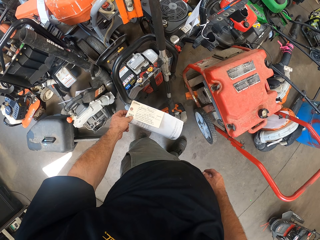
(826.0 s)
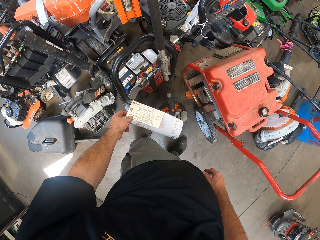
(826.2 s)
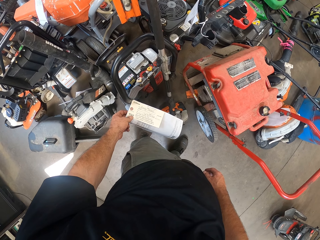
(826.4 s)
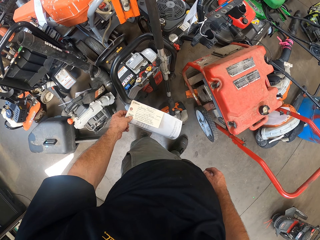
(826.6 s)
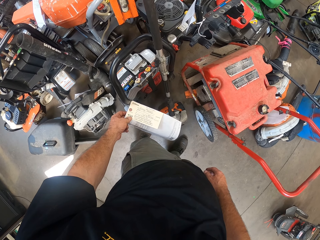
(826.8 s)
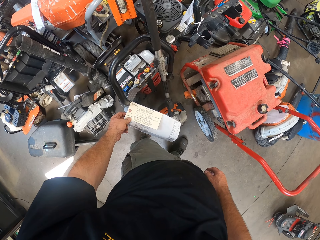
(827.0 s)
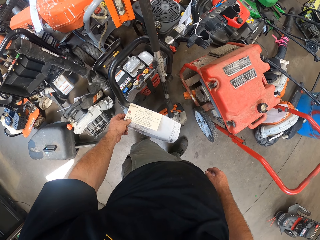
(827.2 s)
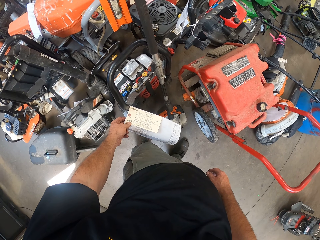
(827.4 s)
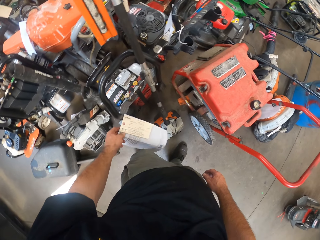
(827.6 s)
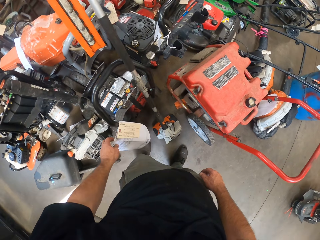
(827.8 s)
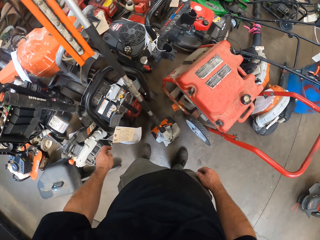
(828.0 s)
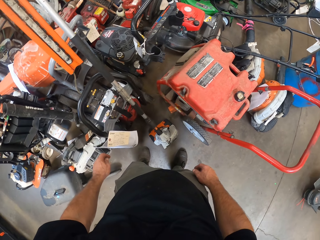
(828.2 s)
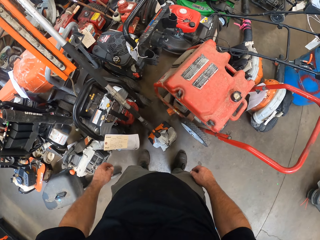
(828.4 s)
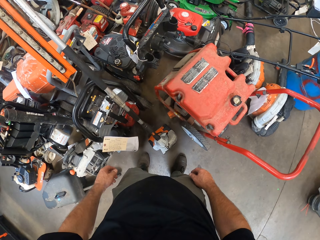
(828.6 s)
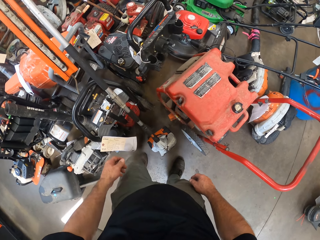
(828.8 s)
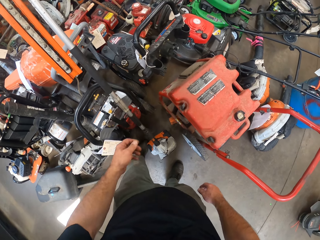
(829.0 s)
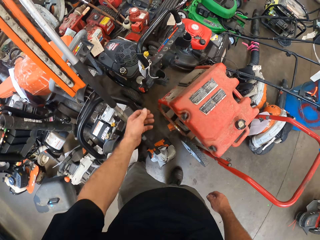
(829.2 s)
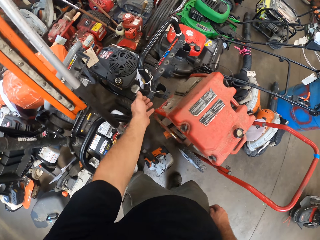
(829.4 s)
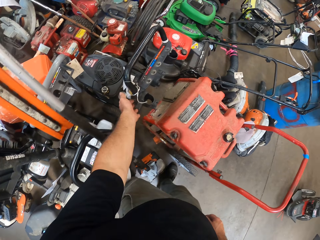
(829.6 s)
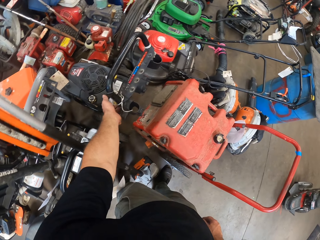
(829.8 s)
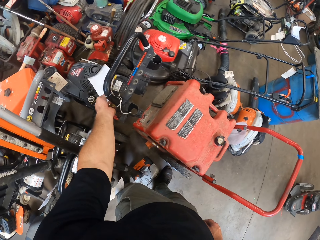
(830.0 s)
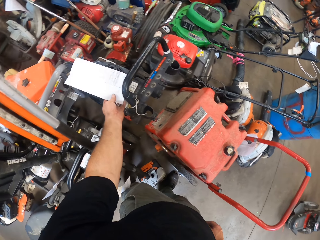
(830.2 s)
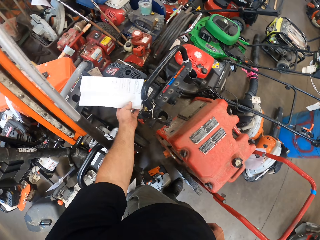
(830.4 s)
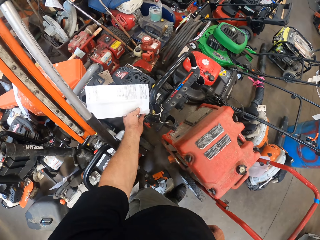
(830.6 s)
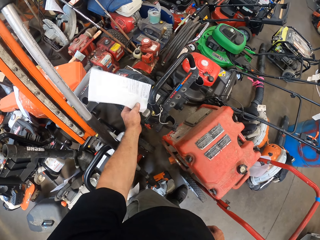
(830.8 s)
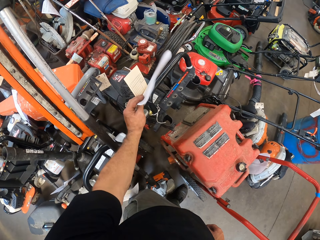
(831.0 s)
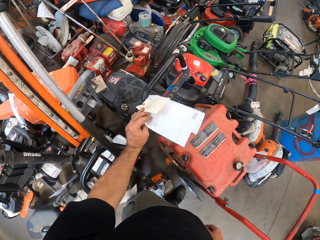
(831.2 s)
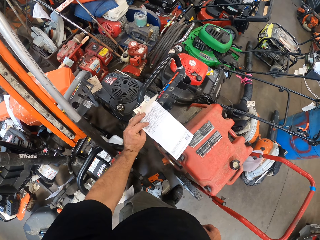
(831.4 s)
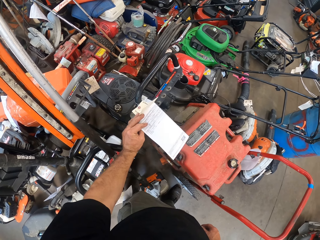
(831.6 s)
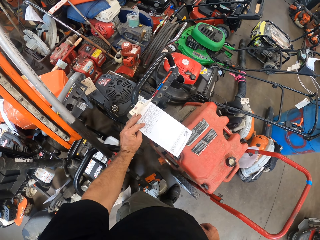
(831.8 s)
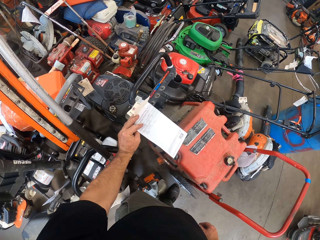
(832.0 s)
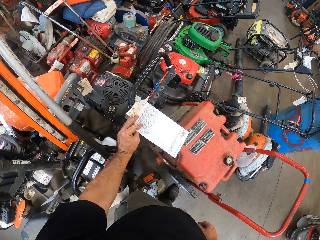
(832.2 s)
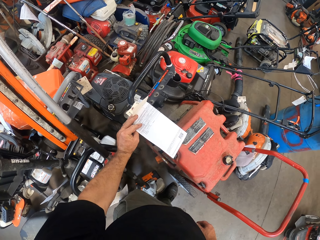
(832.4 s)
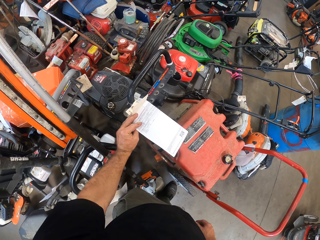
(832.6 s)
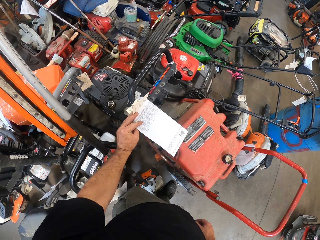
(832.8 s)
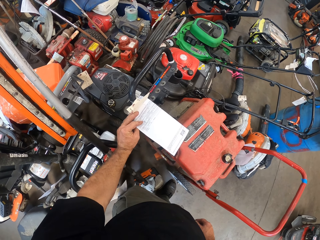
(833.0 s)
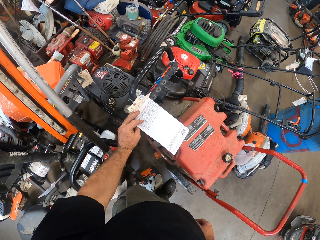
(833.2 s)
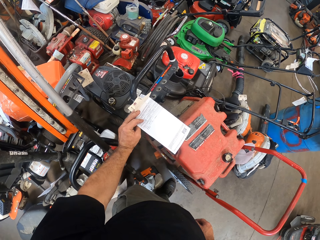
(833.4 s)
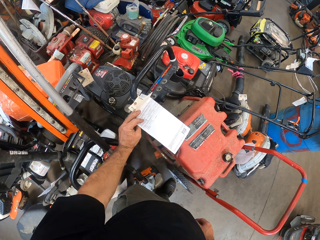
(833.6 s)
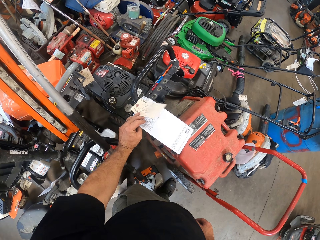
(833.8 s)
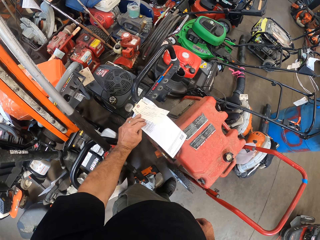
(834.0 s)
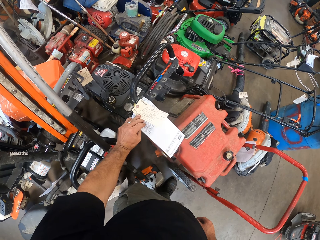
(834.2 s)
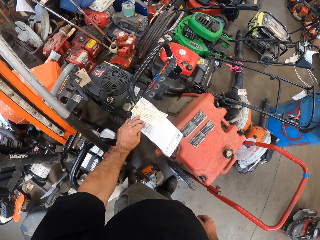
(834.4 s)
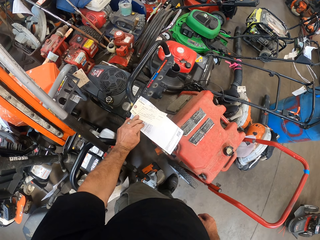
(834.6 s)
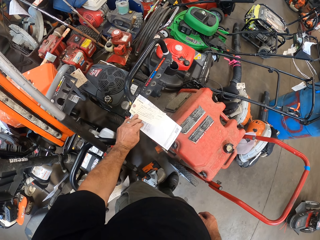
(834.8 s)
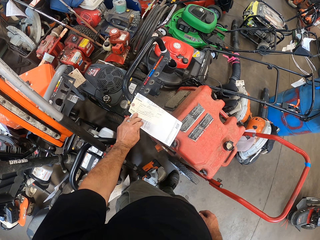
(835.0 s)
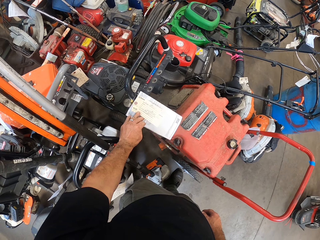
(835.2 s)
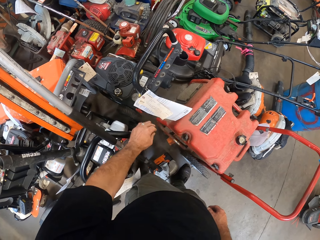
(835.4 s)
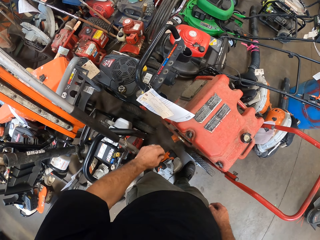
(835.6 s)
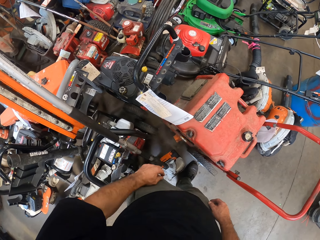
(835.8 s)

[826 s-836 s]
The camera wearer holds a receipt tag. They turn the camera around. They check the label on another lawnmower in the store room. They hold the receipt tag on the lawn mower. They turn over the receipt tag.

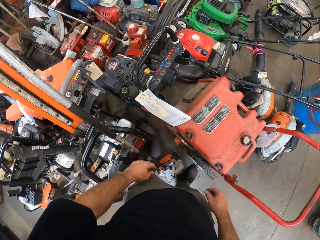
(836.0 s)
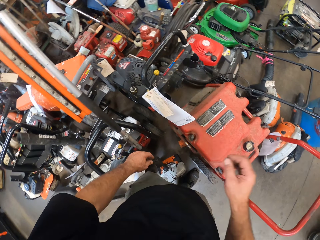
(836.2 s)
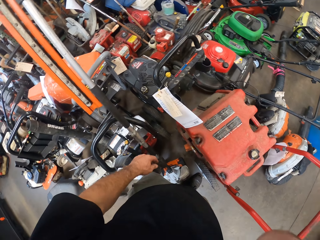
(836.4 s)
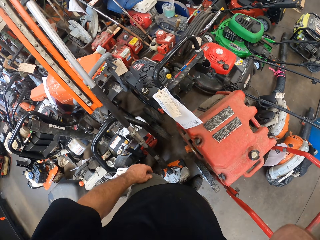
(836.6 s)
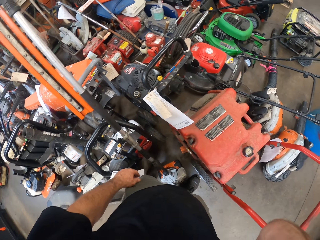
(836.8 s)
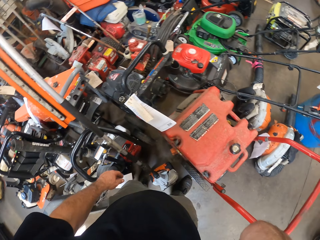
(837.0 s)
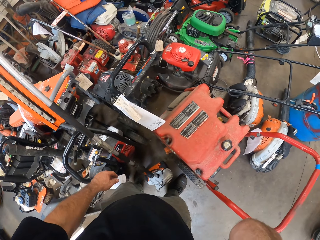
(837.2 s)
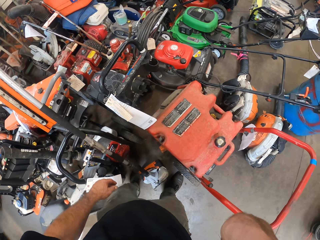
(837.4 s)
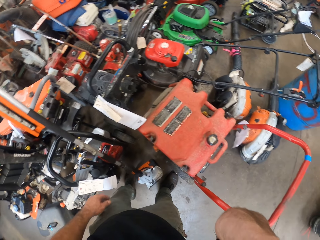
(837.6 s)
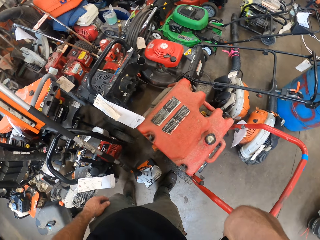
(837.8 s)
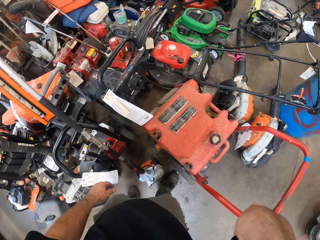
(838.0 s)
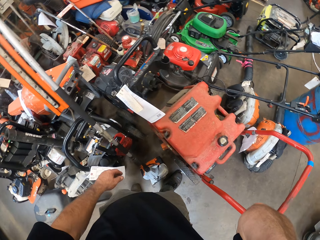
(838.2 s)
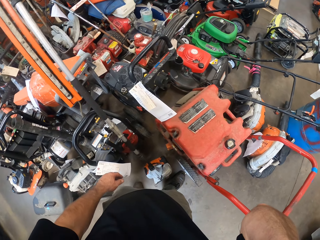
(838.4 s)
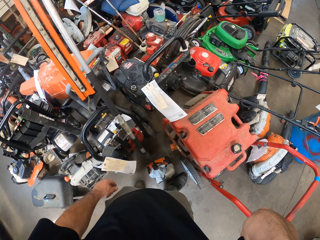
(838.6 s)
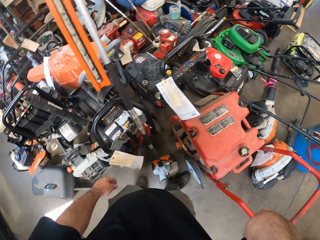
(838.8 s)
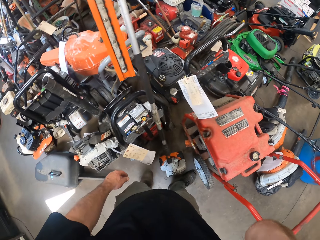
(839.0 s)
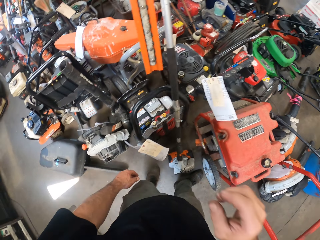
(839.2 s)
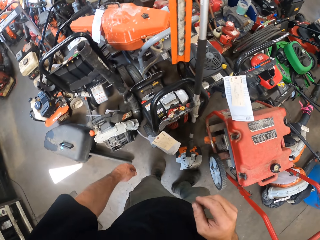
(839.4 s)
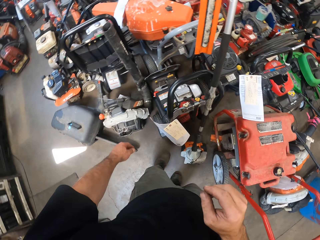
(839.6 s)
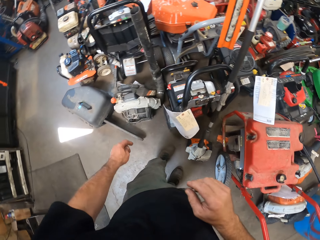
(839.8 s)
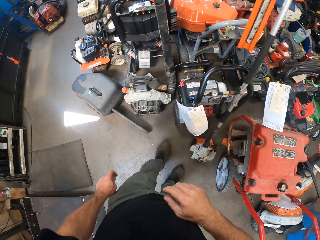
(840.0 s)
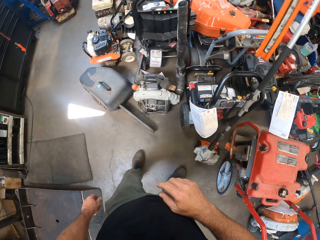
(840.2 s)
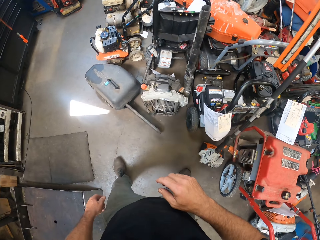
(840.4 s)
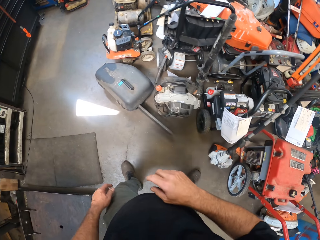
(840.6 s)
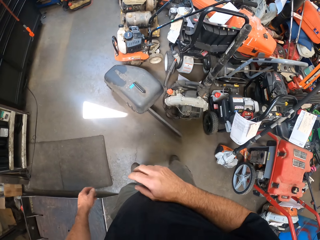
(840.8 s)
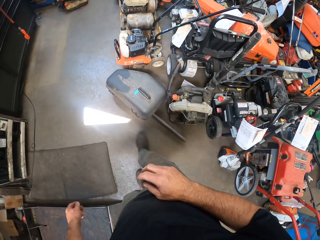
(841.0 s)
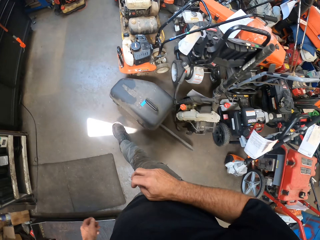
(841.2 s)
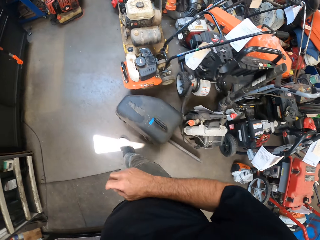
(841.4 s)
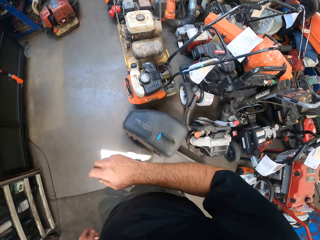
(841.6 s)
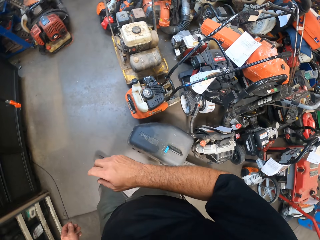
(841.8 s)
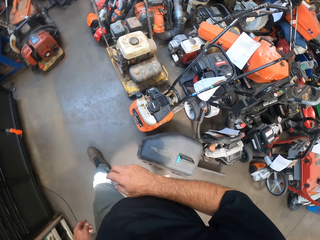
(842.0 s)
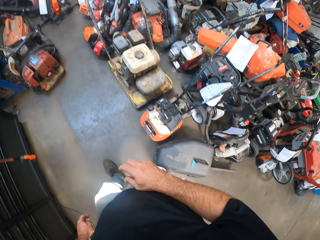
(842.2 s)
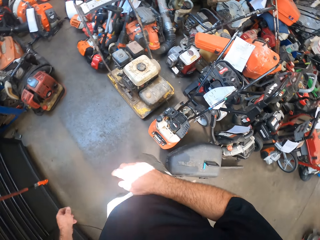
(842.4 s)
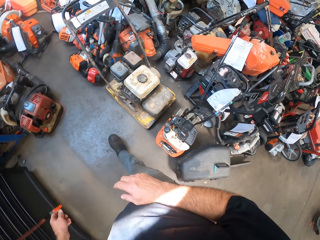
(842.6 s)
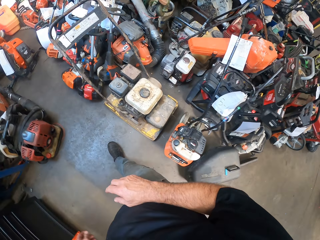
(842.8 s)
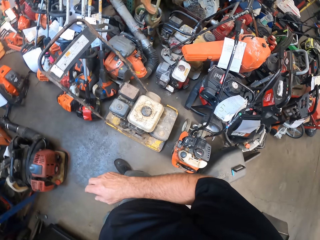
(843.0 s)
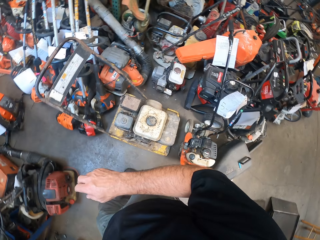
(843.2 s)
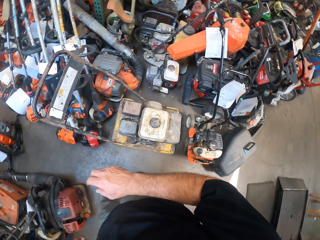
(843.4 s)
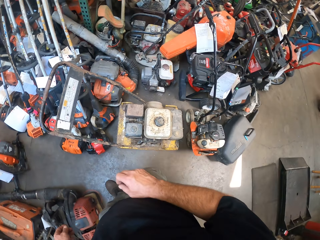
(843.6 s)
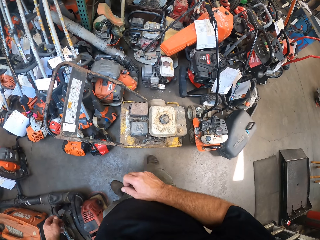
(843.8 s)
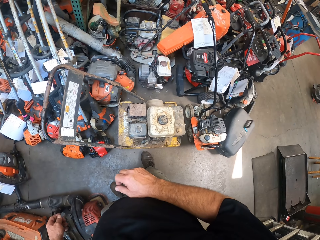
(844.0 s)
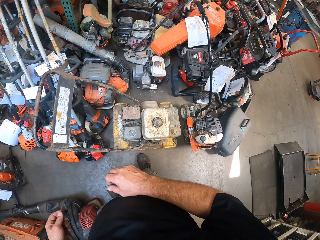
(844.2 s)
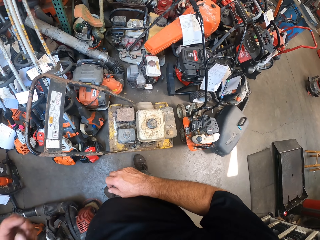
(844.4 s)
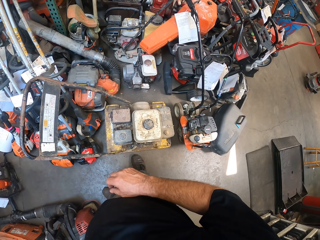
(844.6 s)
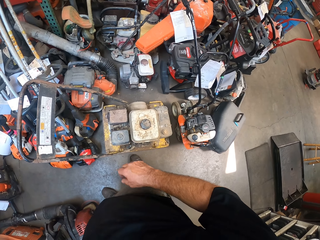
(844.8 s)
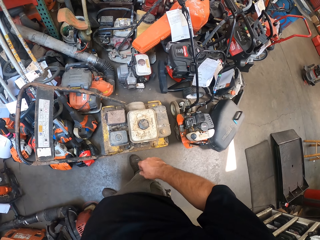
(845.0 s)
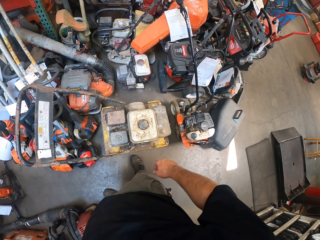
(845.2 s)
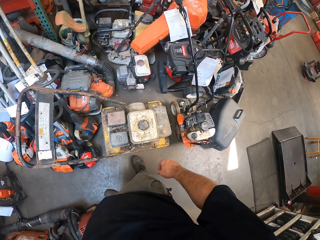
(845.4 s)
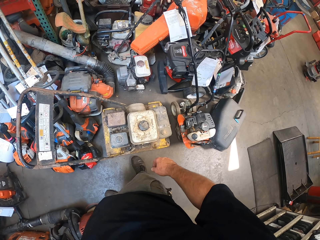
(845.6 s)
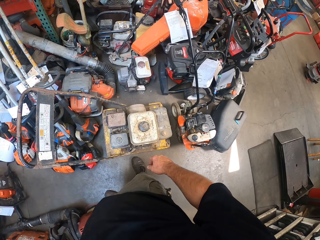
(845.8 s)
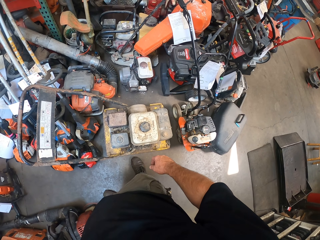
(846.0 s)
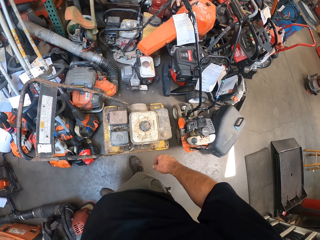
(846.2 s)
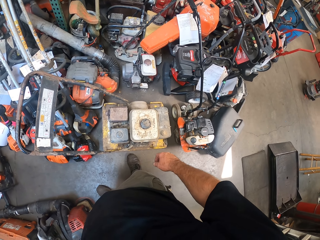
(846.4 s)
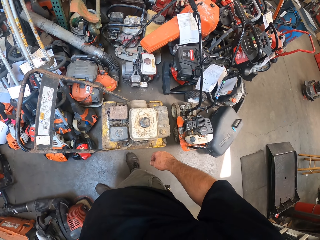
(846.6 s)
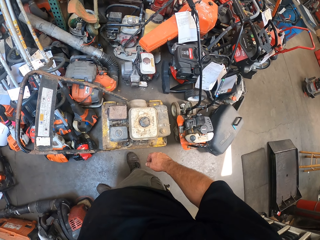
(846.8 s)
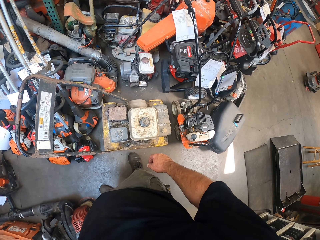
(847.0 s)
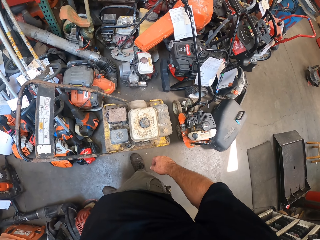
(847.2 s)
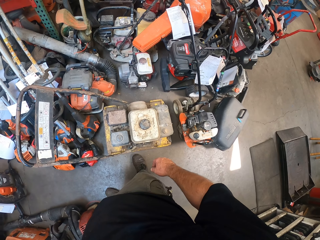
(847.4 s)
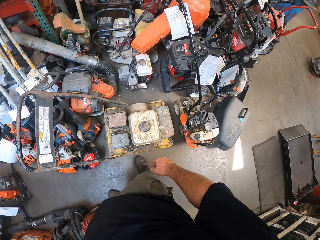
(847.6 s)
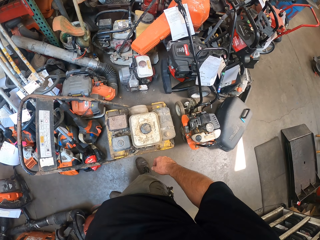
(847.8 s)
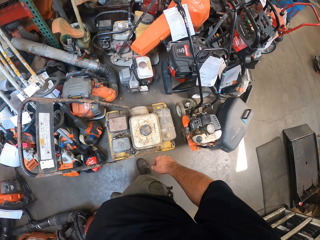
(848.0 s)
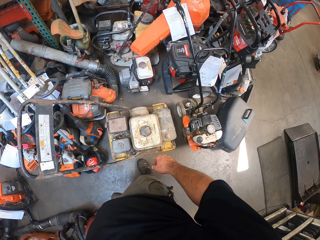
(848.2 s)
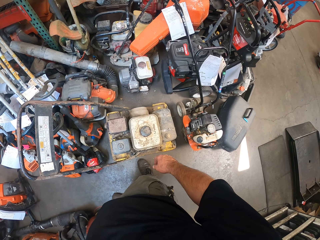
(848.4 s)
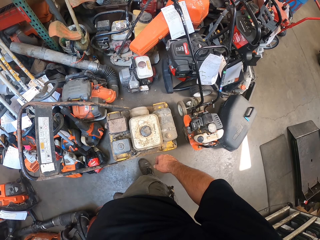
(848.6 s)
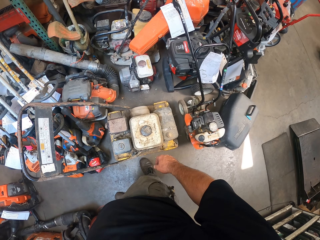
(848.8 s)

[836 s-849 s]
The camera wearer touches the camera with his right hand. He turns the camera around. He walks away from the store area. He touches the camera with his left hand.
